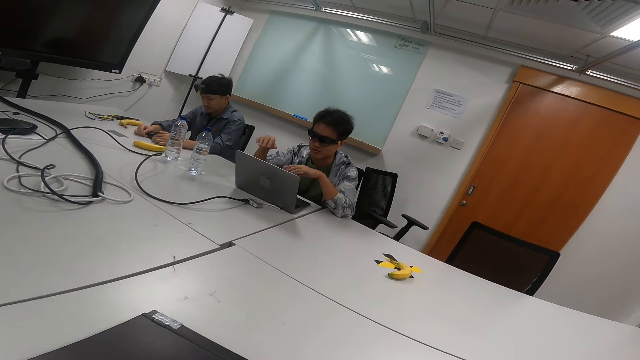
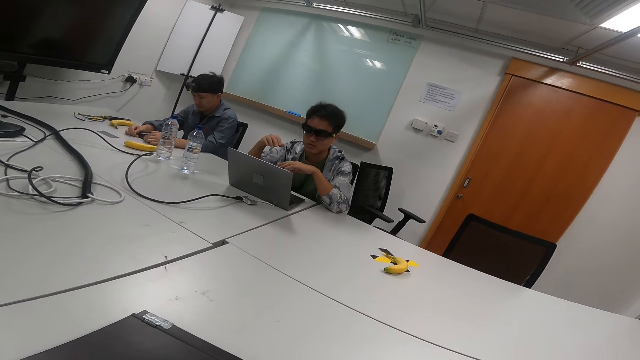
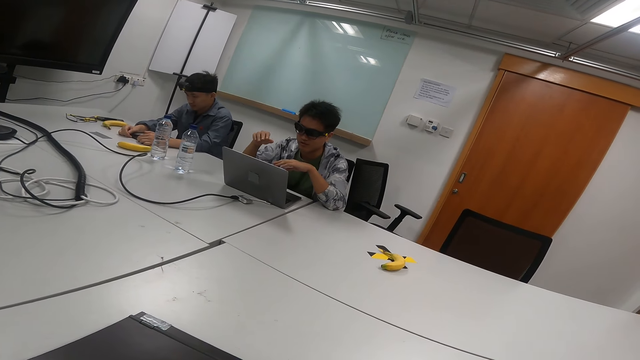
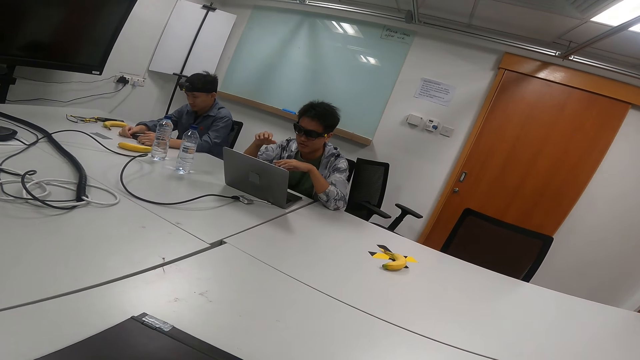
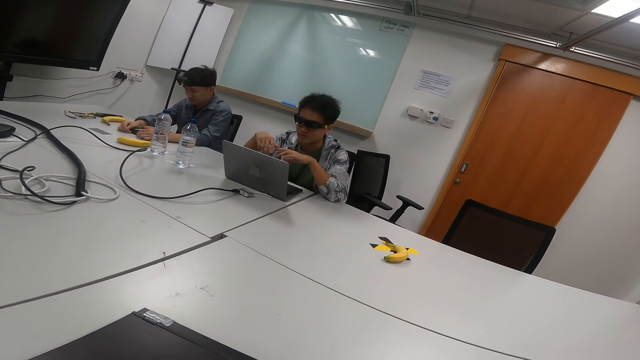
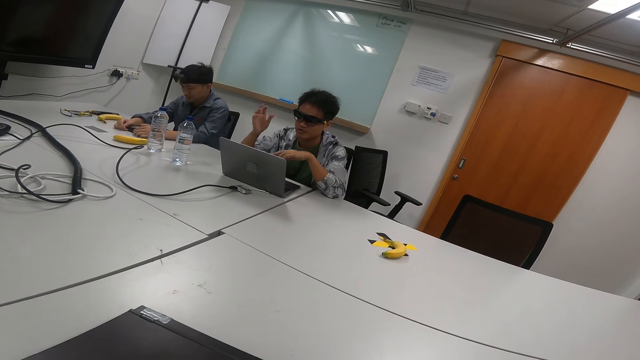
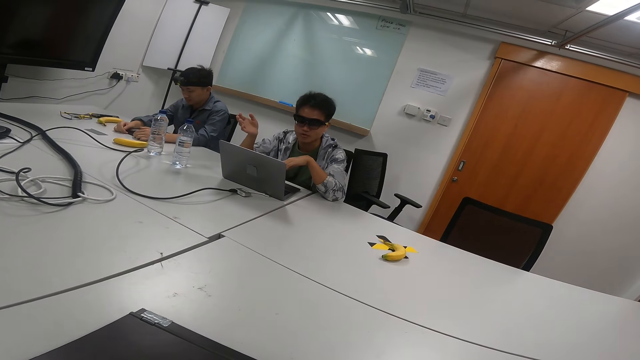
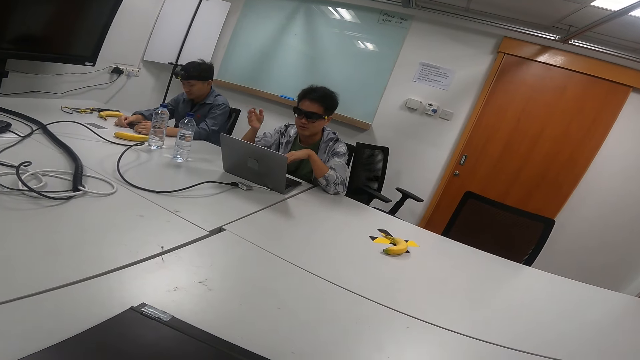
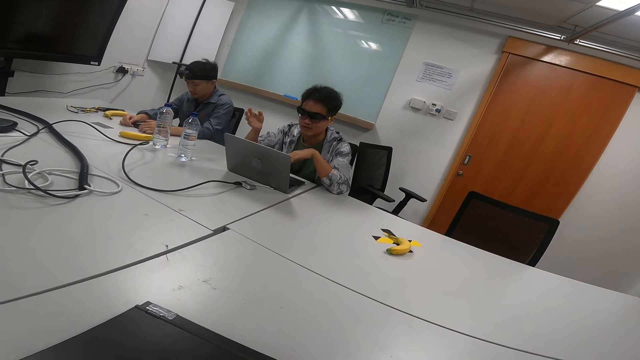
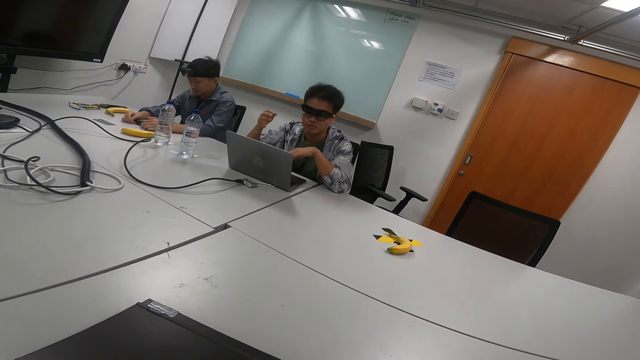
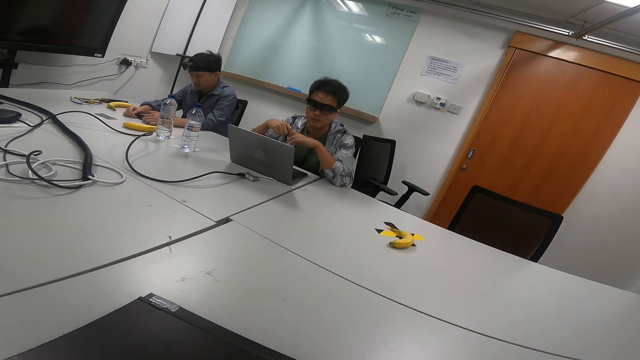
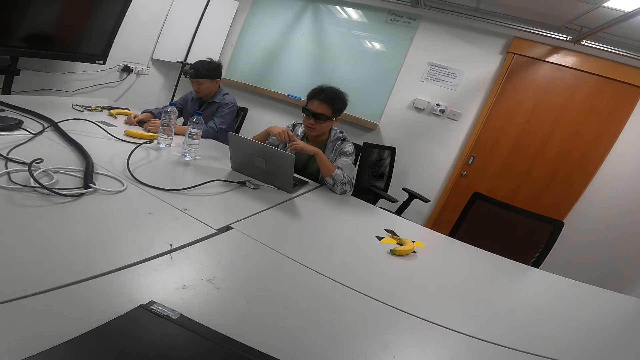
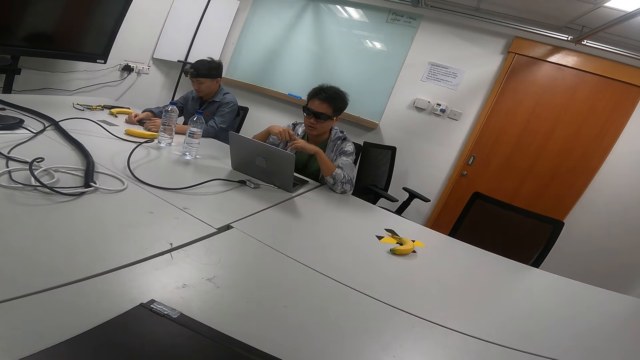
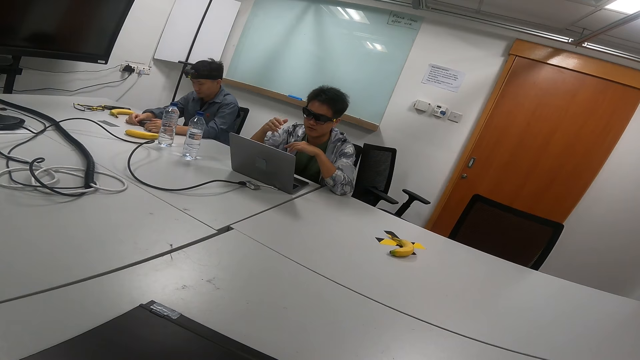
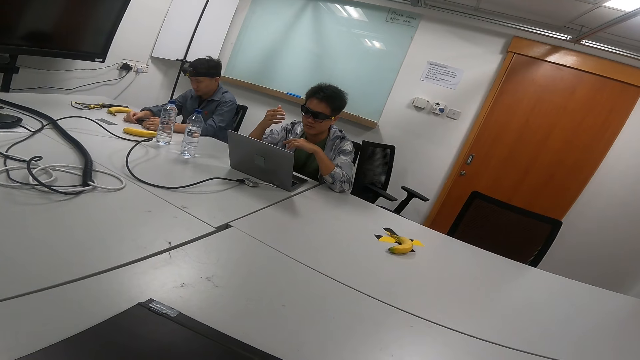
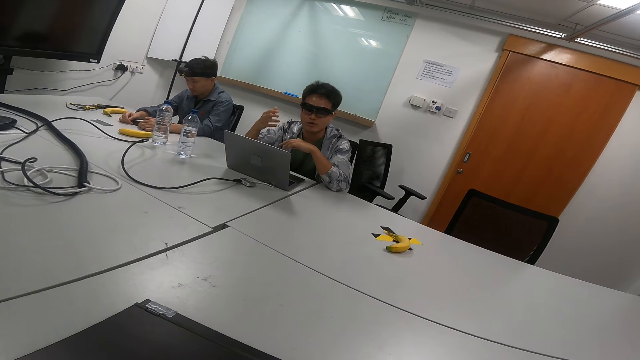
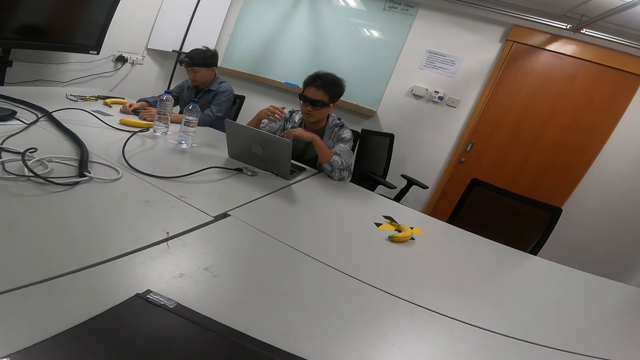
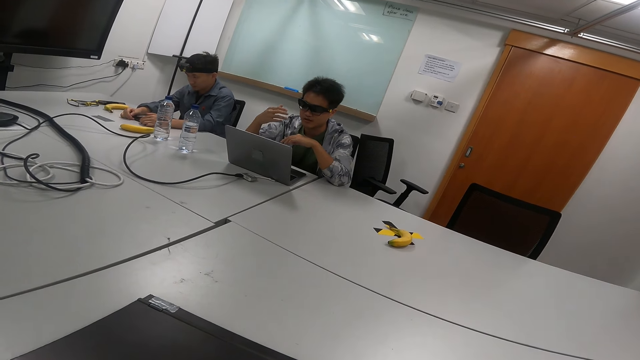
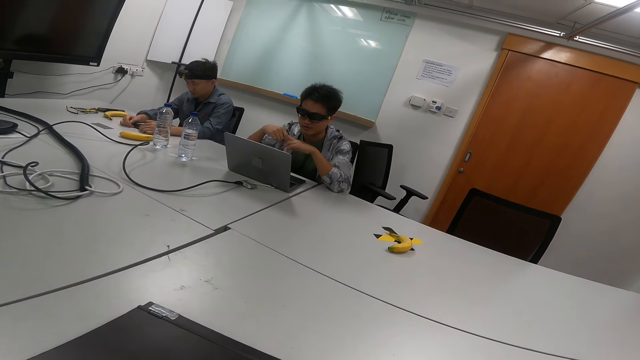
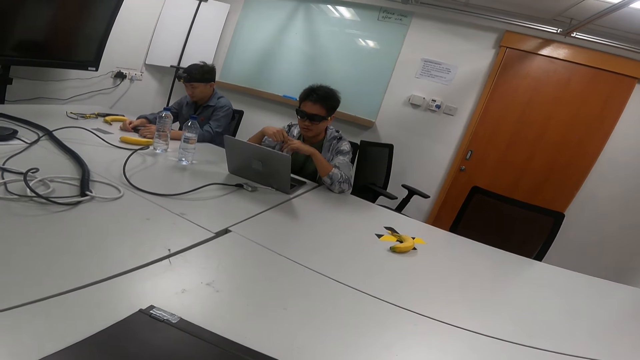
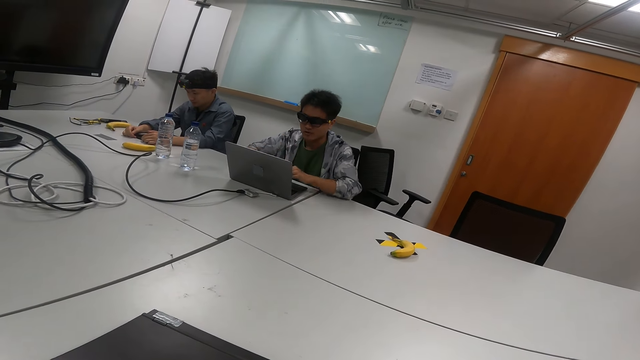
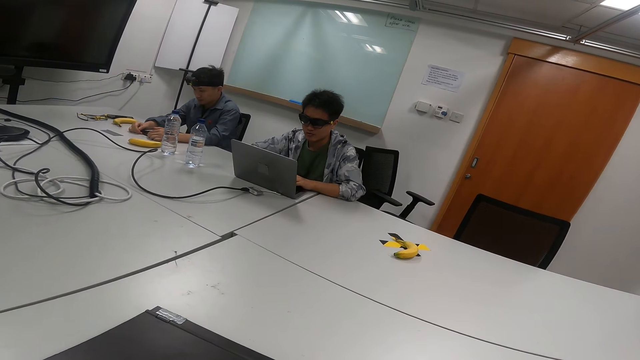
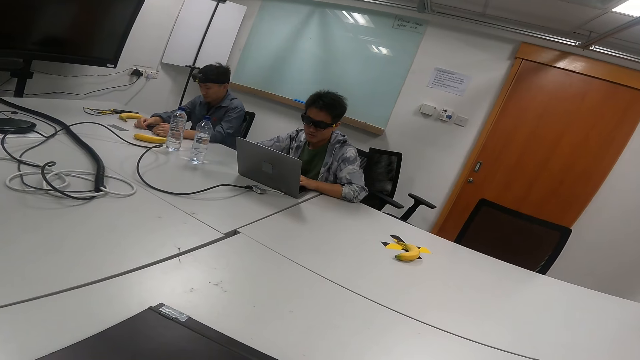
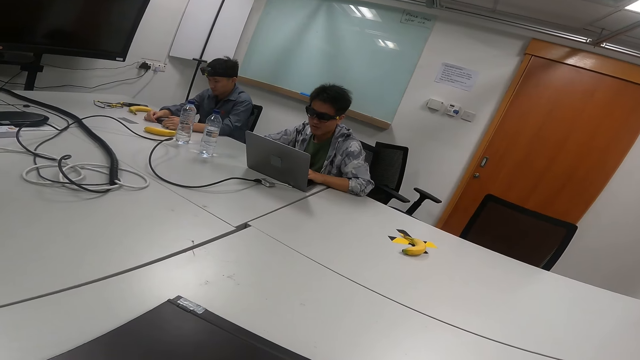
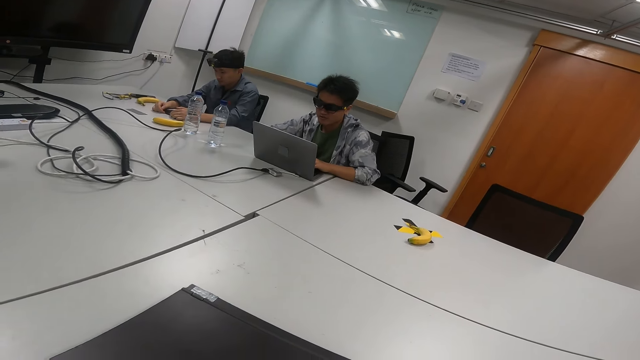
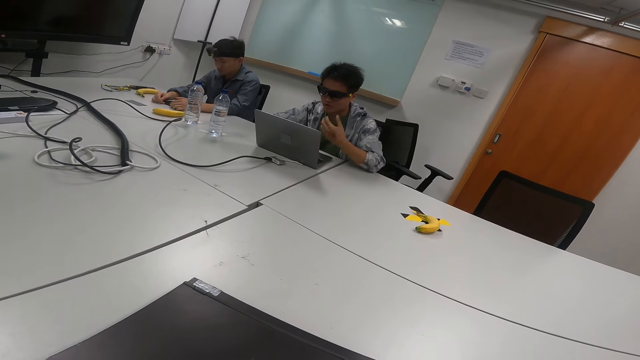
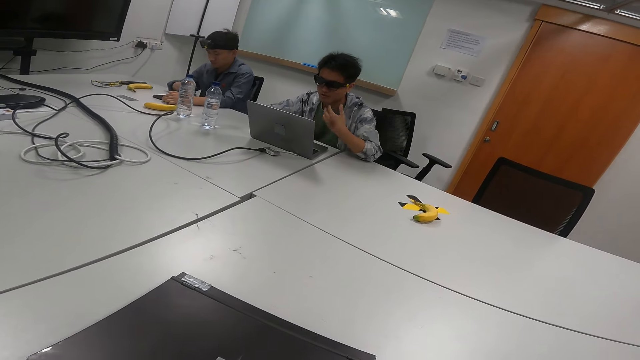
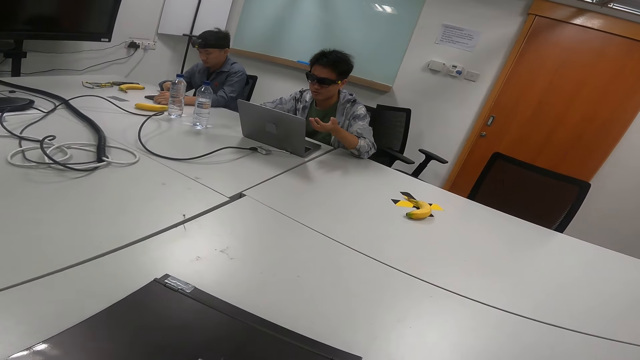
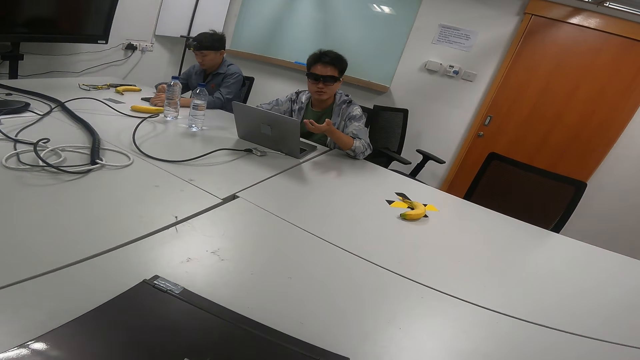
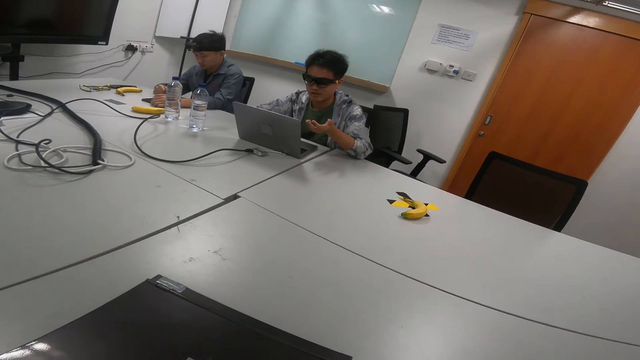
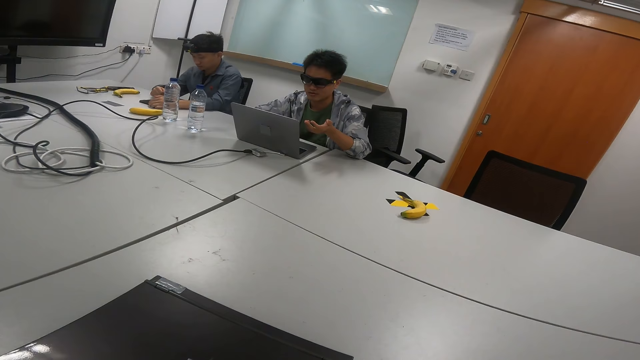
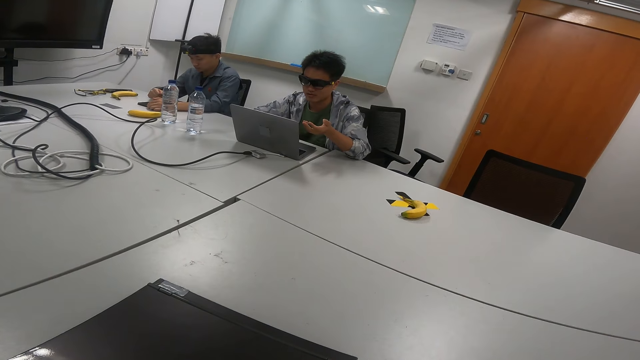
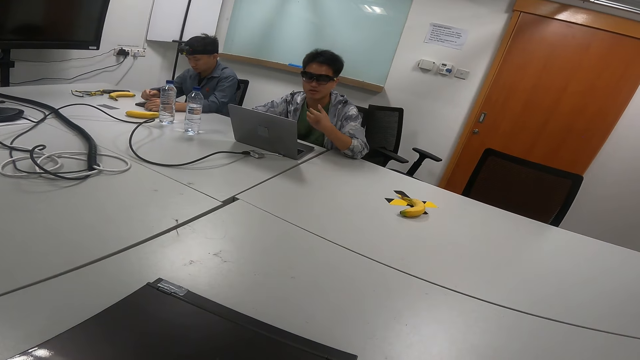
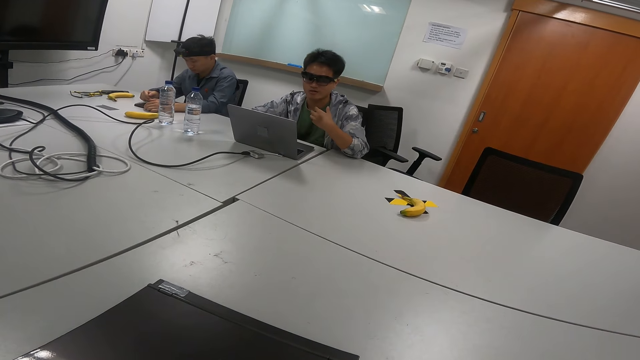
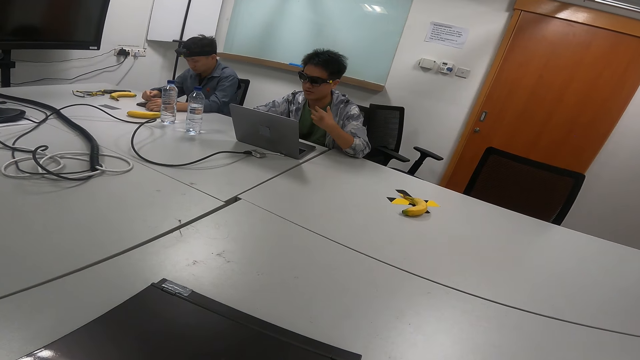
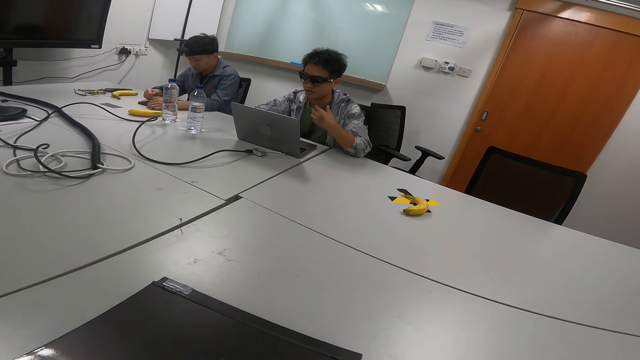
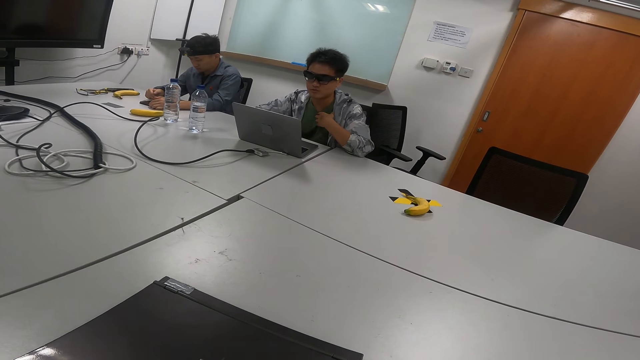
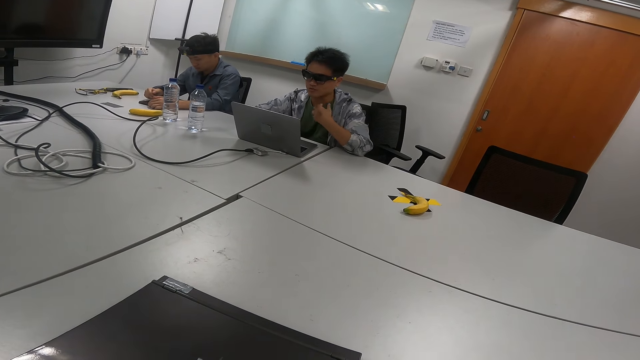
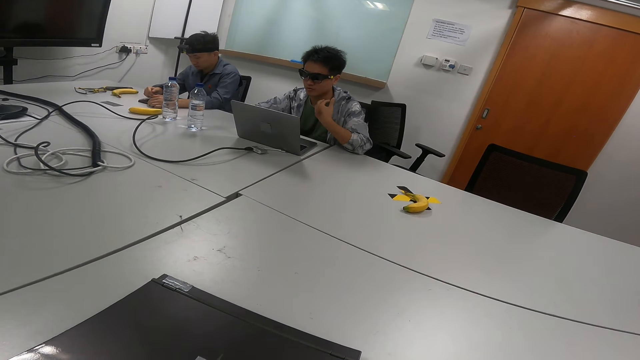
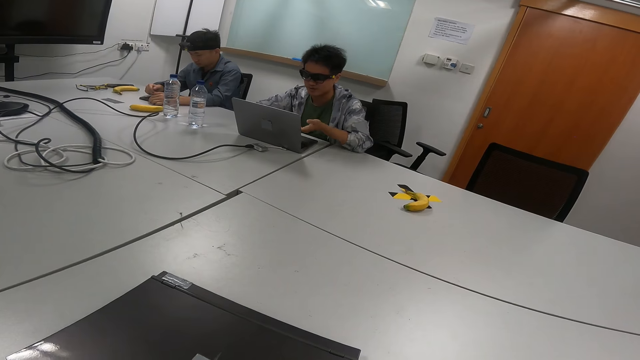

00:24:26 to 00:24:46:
A person operates the tablet on the table. Another person talks with gestures in the meeting room.
